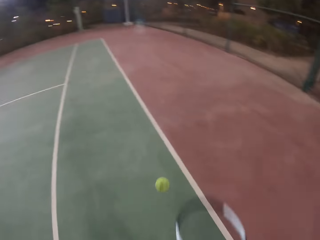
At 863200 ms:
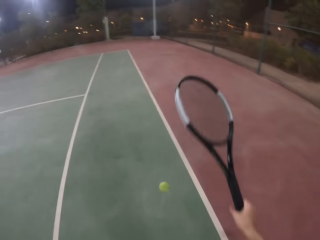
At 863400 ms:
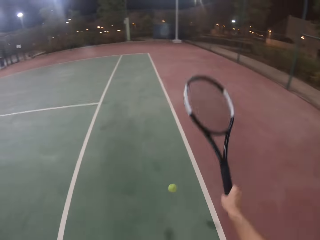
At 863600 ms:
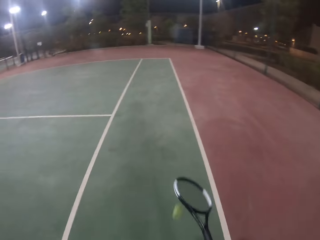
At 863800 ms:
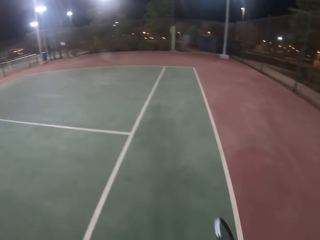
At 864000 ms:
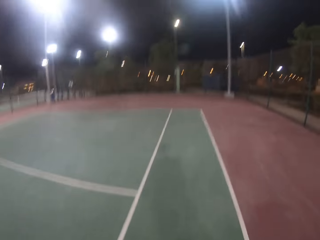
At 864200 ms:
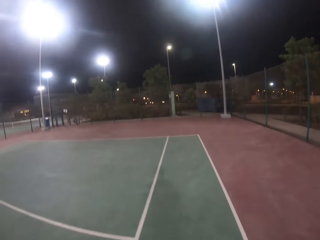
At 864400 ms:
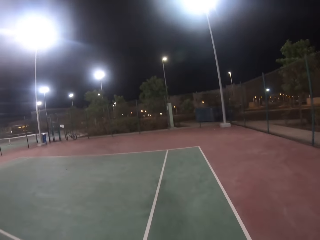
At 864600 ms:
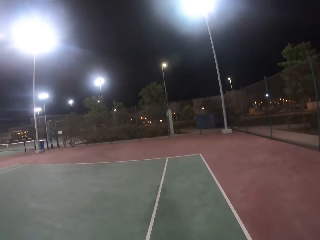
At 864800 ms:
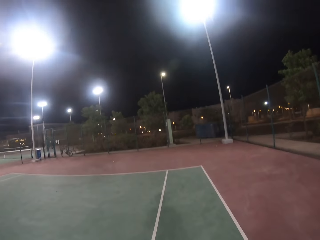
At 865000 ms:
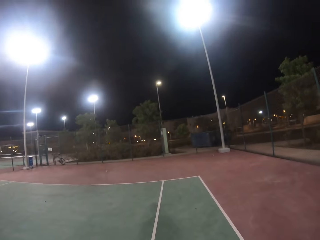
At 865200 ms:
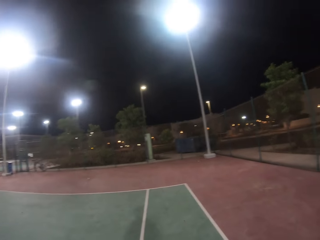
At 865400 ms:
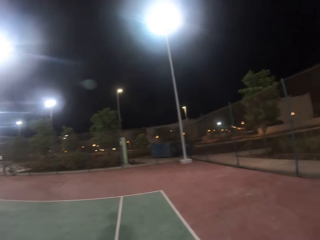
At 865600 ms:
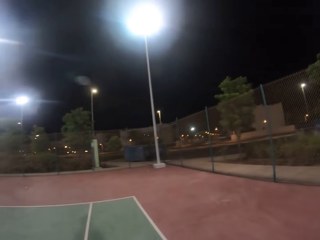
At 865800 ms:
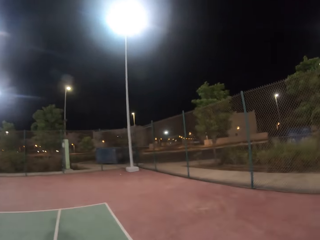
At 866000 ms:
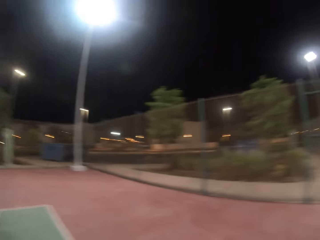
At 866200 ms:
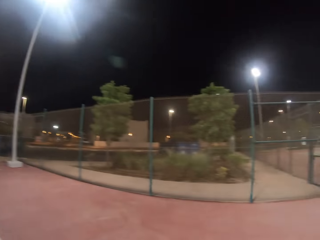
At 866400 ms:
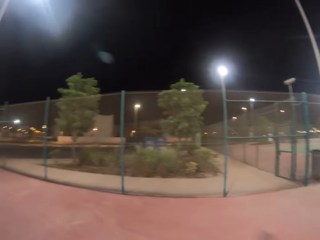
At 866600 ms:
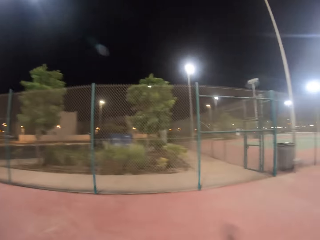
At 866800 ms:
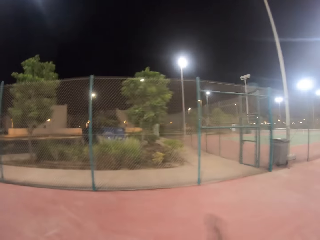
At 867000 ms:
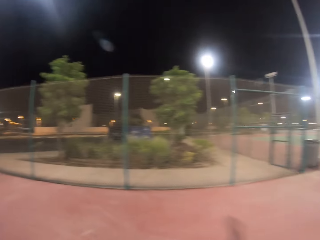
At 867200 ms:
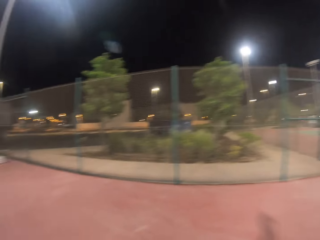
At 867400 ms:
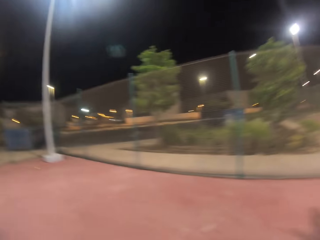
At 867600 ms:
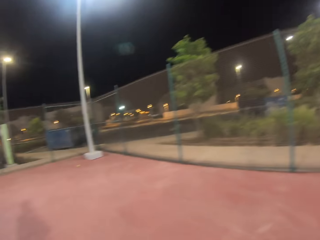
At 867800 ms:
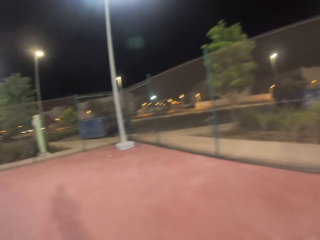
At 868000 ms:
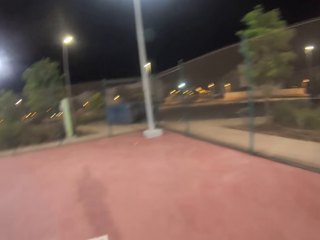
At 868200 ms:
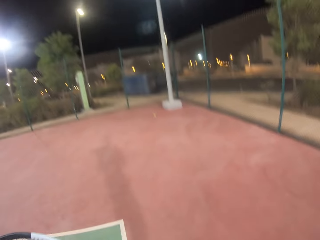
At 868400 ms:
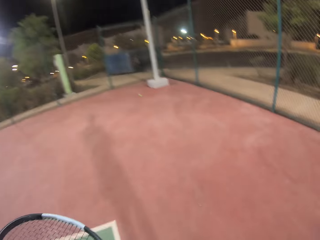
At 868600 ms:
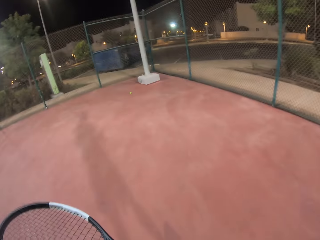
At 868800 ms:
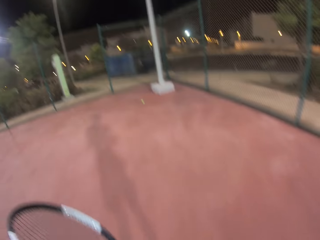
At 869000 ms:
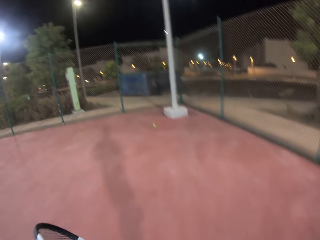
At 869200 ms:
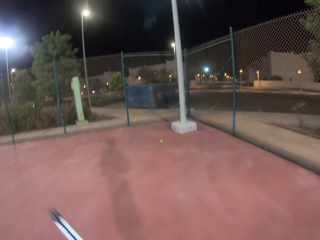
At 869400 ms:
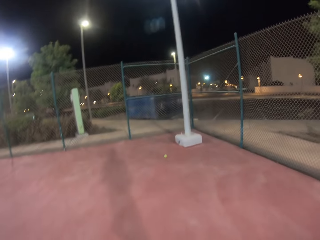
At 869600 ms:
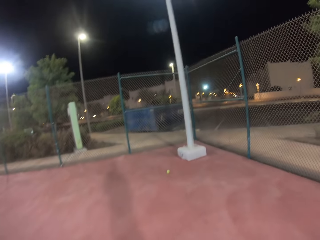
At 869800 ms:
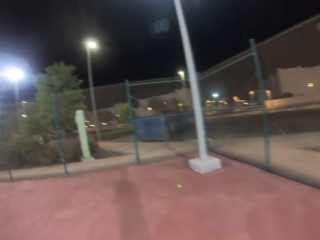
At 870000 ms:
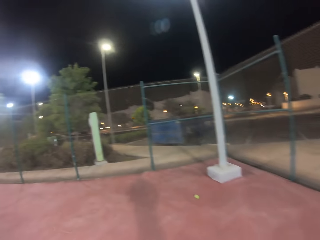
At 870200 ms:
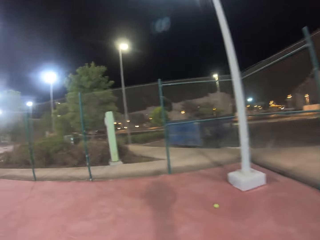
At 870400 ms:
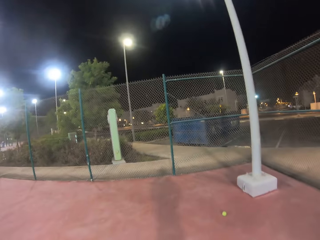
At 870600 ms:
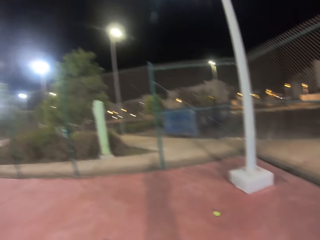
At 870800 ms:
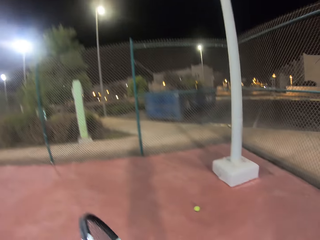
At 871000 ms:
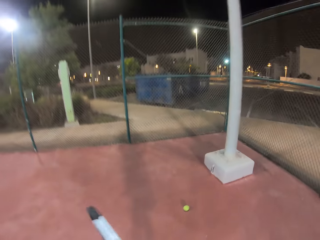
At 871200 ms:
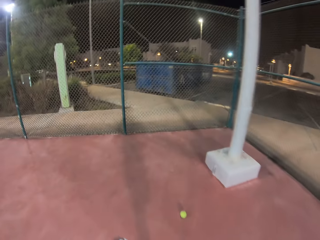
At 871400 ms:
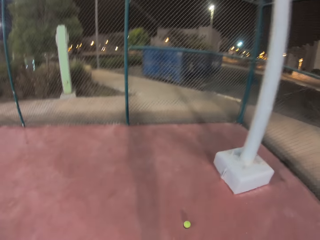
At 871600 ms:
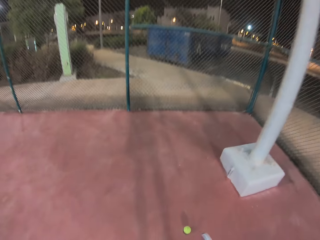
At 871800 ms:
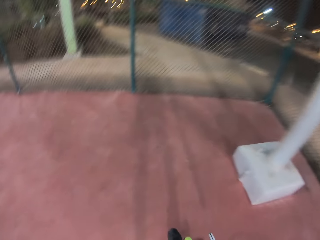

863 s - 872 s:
The camera wearer bounces the tennis ball. They pick up the tennis ball. They play with the tennis ball. They walk on the court. They look around the tennis court.

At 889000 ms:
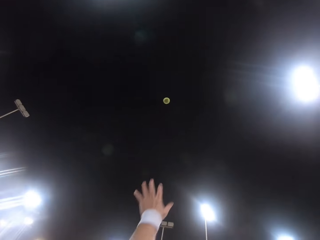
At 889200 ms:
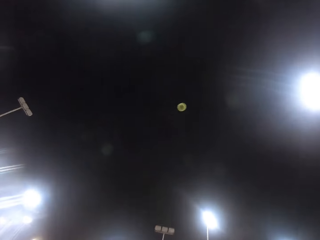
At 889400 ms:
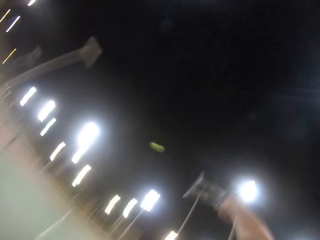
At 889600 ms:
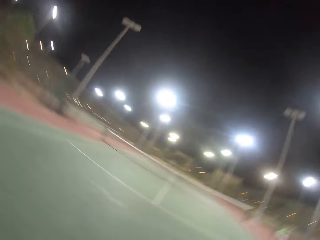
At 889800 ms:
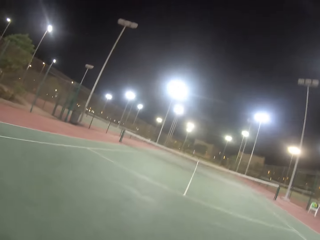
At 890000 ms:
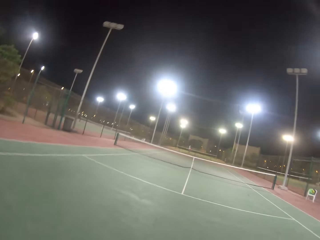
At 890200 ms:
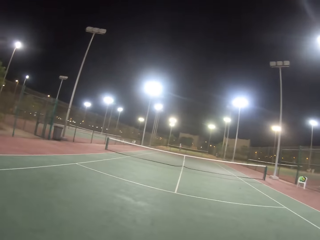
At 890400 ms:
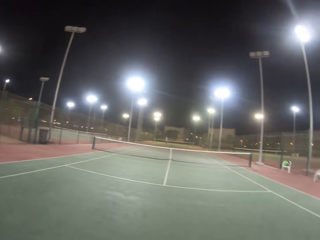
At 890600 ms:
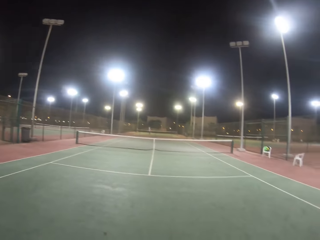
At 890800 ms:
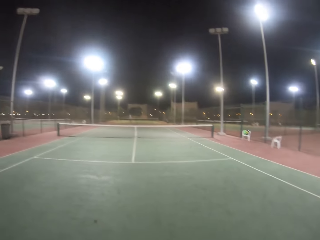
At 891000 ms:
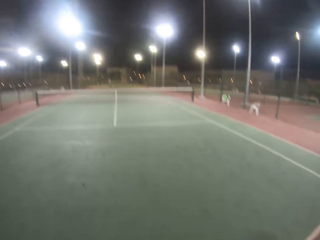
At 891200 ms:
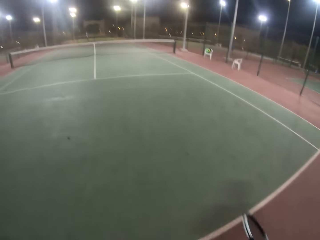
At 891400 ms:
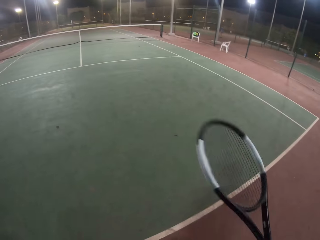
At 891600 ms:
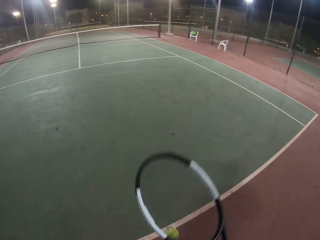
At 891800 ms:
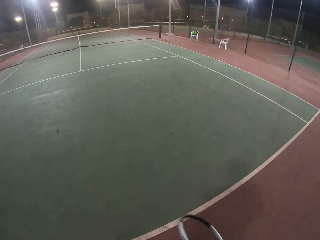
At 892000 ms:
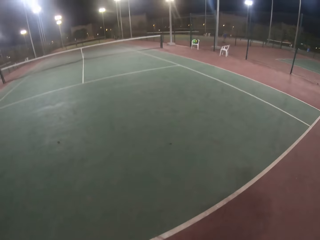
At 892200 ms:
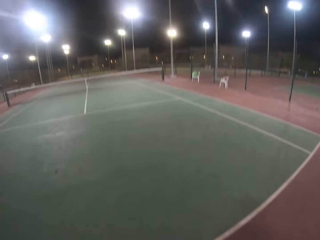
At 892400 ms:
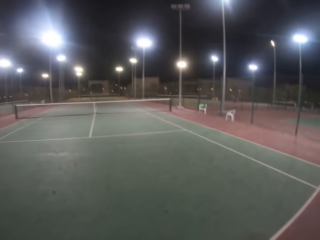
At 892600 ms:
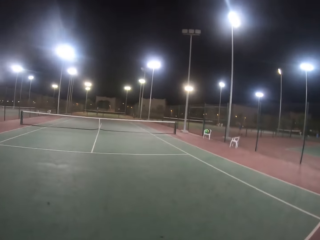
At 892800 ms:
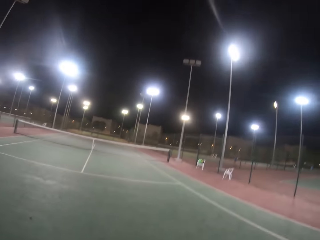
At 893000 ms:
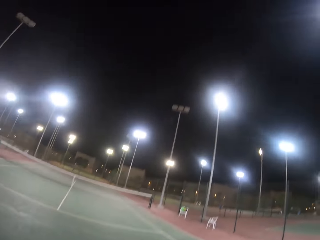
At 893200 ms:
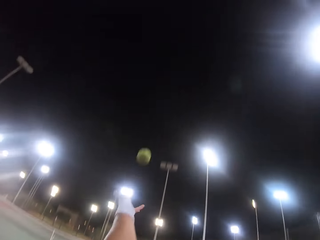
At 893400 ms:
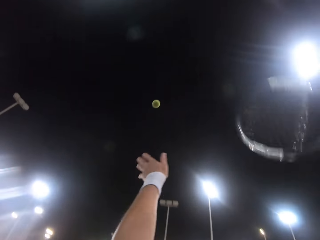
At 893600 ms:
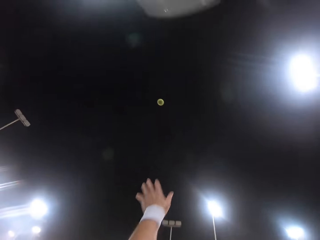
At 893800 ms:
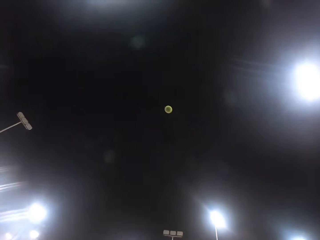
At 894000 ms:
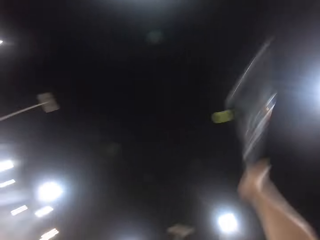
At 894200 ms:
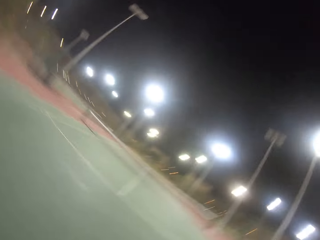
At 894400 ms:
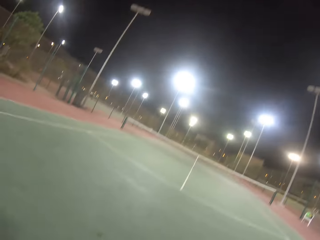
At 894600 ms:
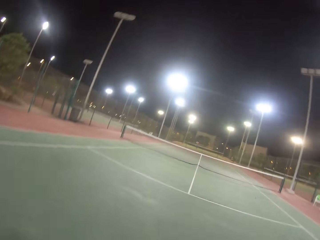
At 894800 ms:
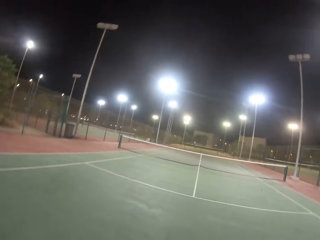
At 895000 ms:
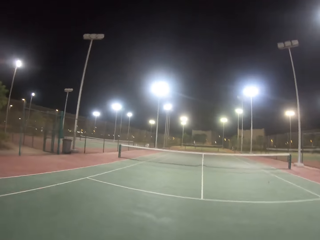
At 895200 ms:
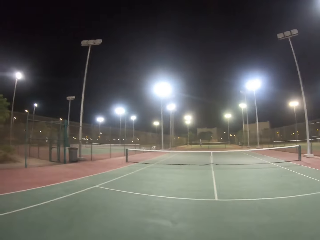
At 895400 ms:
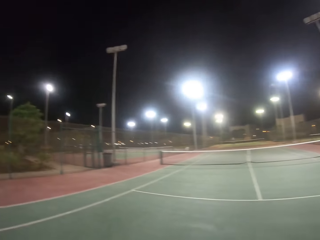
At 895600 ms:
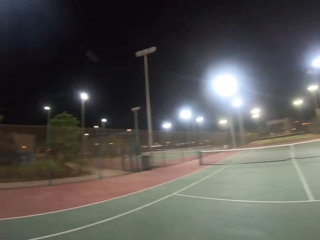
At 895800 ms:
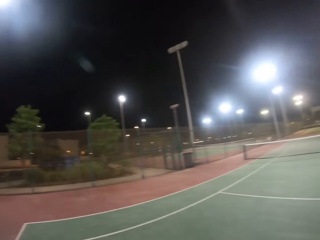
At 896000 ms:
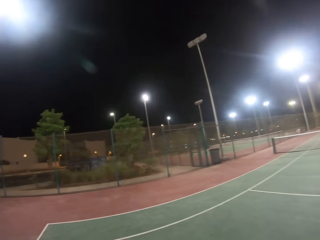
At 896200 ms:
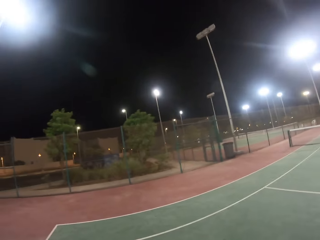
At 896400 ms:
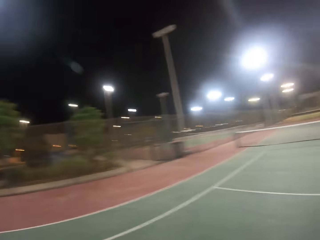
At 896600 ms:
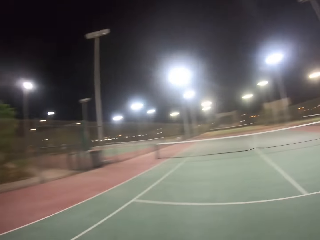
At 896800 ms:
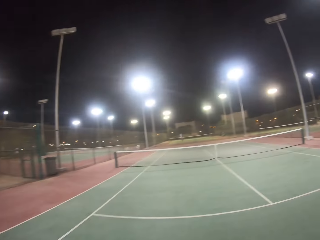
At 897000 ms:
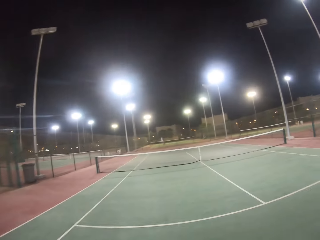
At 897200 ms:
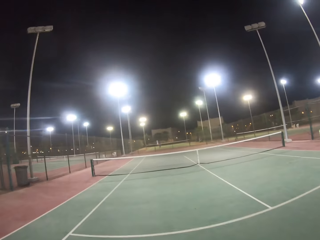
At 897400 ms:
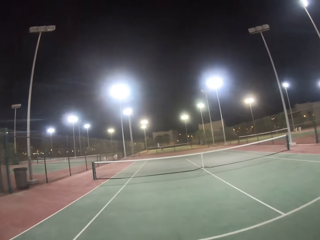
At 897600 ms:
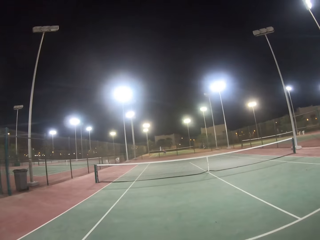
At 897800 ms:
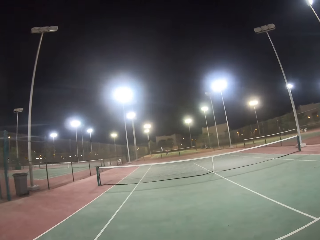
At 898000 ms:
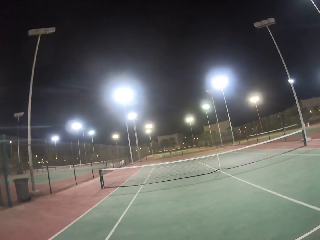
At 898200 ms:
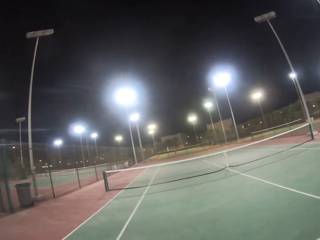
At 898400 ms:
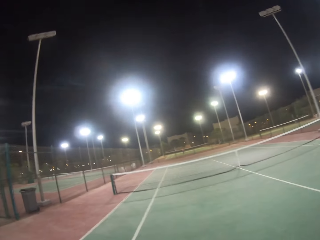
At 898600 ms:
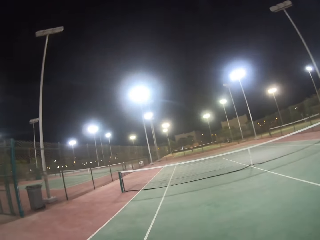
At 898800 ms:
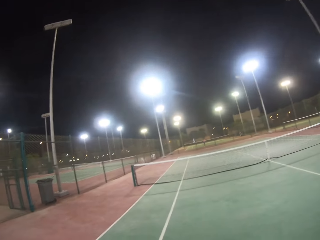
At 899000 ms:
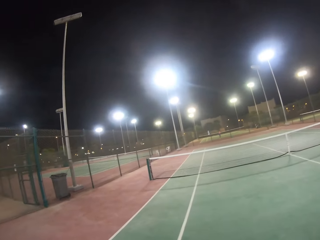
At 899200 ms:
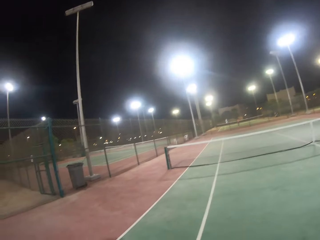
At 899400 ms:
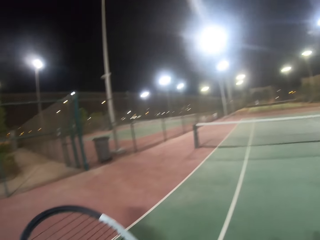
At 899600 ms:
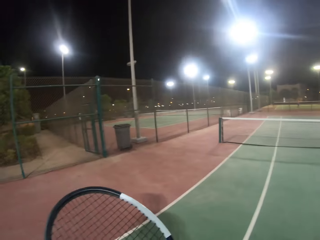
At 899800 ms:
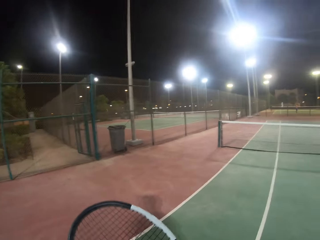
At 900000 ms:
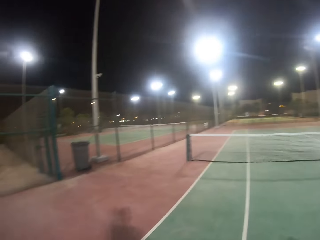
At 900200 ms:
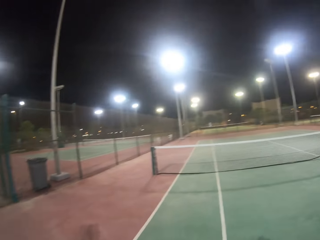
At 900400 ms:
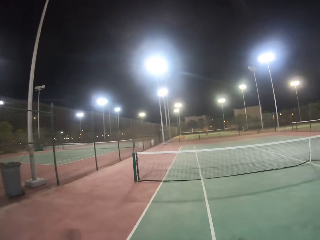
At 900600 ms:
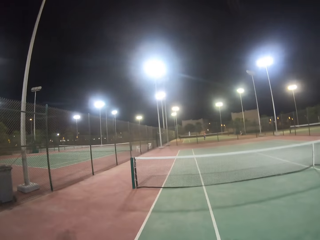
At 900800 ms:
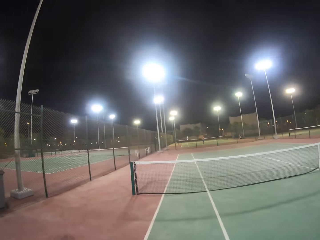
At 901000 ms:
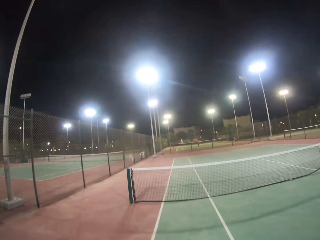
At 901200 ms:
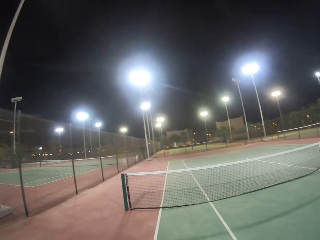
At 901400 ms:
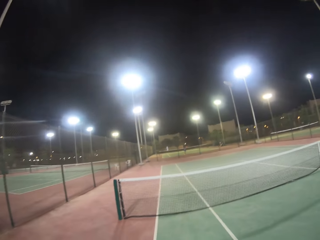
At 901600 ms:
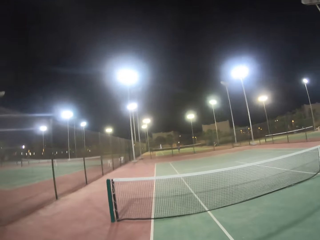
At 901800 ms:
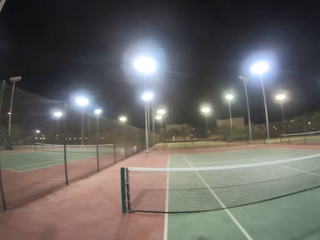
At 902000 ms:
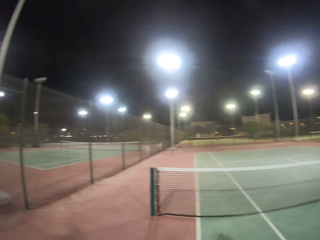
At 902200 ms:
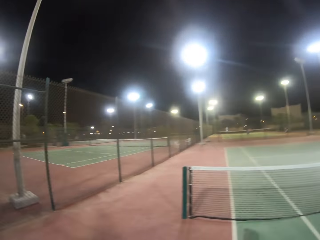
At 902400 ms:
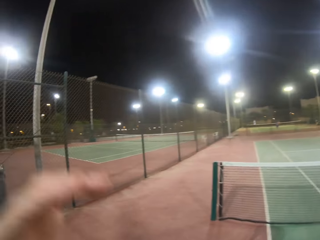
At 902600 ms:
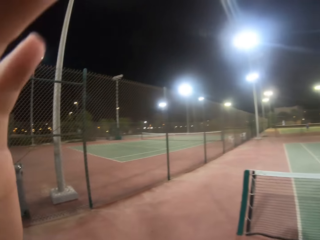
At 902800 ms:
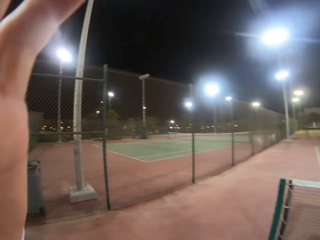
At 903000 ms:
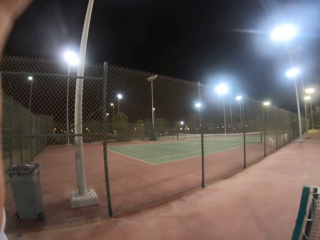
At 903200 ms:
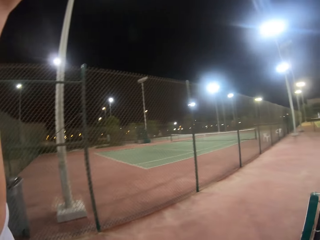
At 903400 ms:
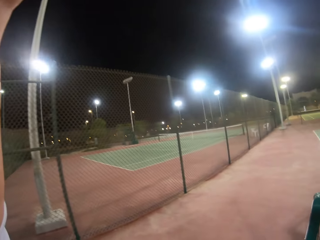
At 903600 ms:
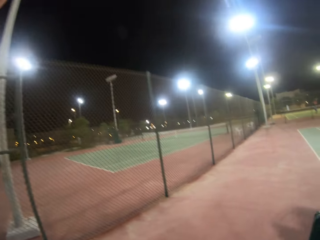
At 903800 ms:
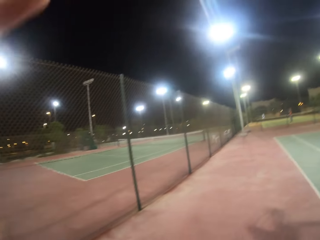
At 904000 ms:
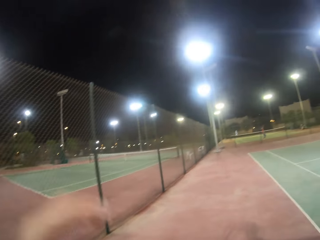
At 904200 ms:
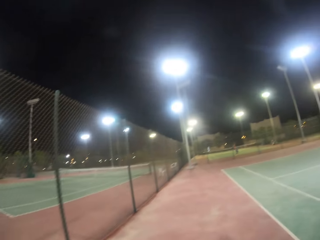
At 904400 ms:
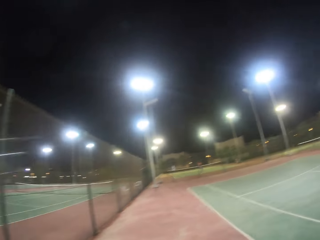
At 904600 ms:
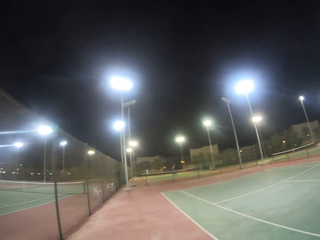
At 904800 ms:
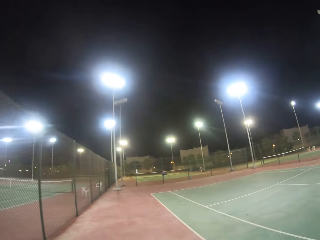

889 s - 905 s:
The camera wearer taps the tennis ball. They look at the tennis ball. They move the tennis racket. They lift the tennis ball. They tap the tennis ball with the racket. They look around the tennis court. They walk in the tennis court. They walk on the court. They touch the camera. They raise a hand.
